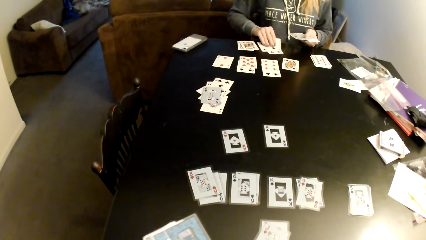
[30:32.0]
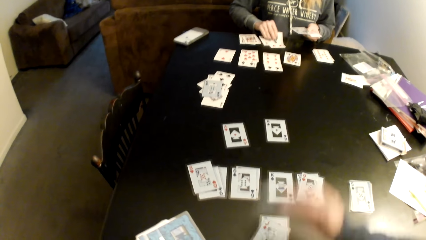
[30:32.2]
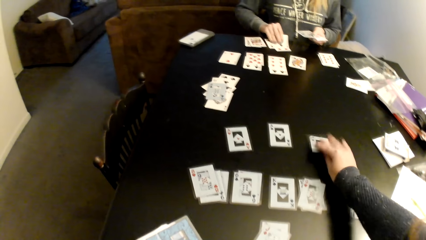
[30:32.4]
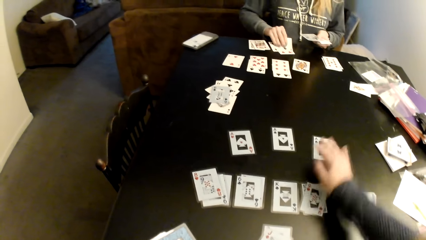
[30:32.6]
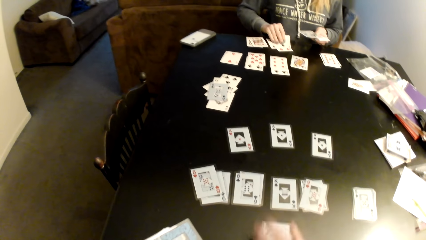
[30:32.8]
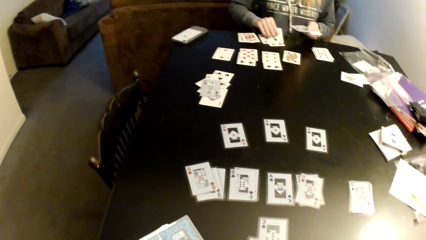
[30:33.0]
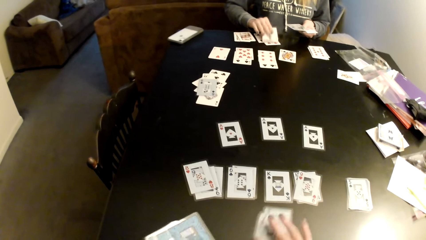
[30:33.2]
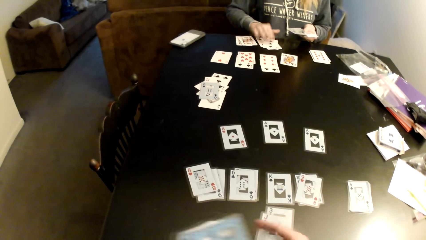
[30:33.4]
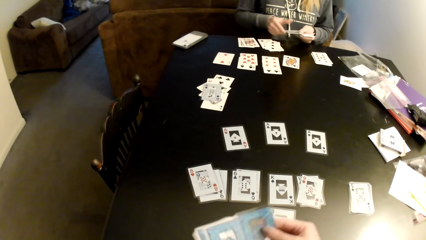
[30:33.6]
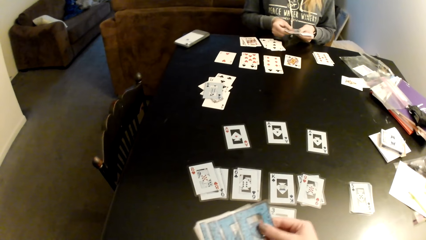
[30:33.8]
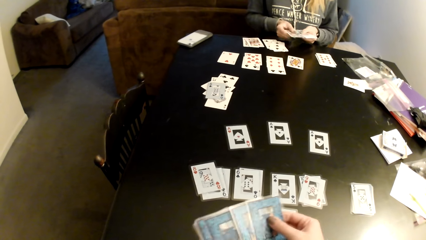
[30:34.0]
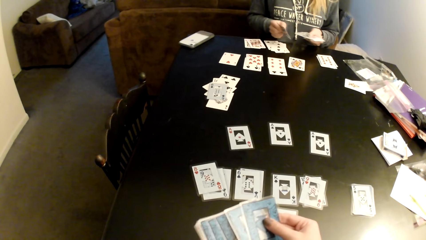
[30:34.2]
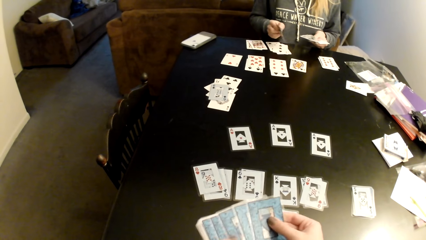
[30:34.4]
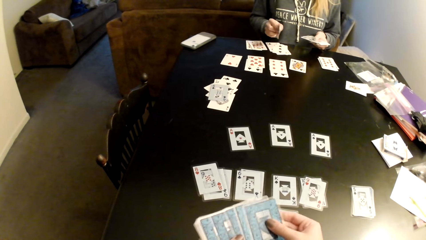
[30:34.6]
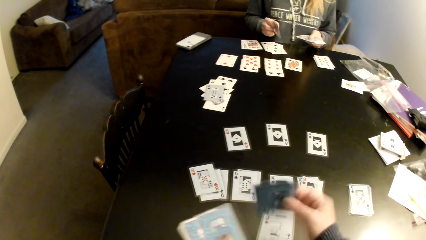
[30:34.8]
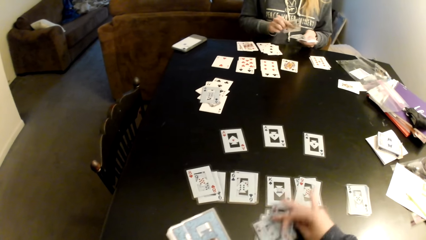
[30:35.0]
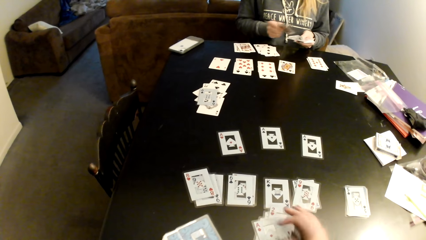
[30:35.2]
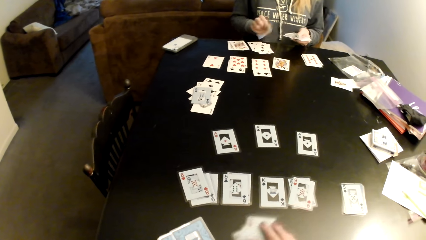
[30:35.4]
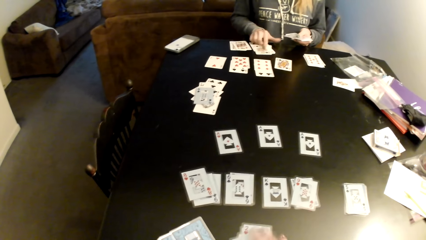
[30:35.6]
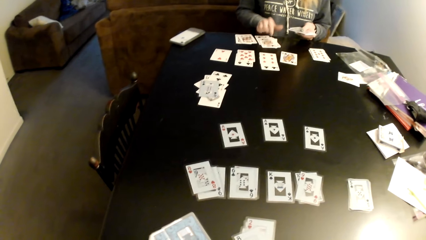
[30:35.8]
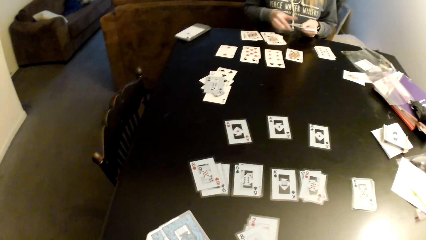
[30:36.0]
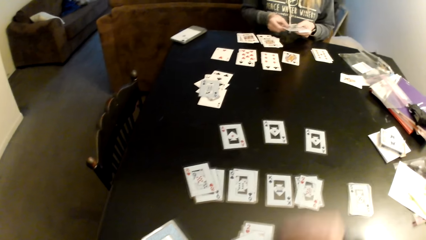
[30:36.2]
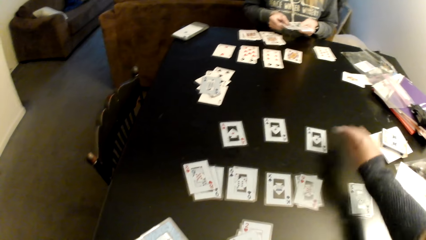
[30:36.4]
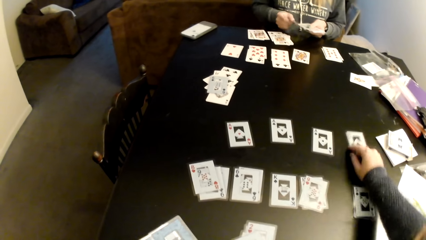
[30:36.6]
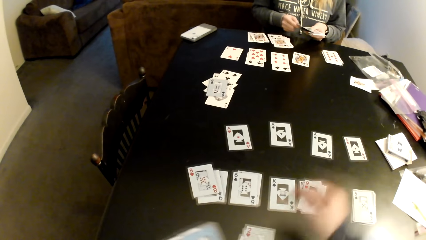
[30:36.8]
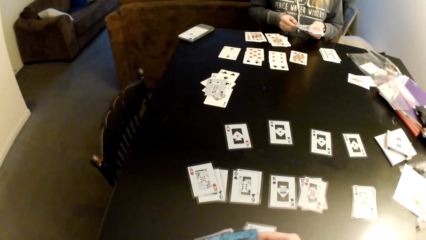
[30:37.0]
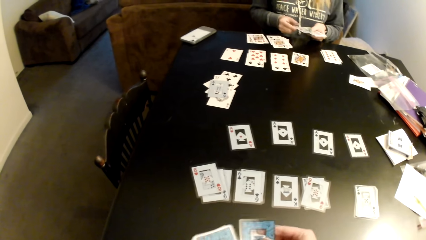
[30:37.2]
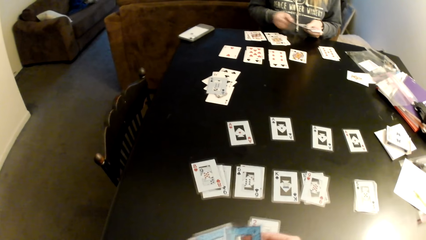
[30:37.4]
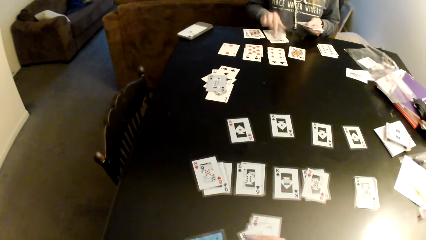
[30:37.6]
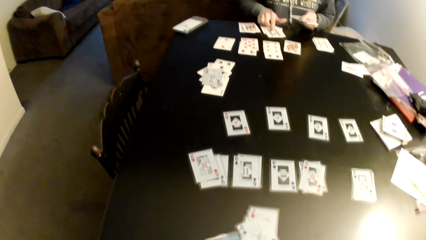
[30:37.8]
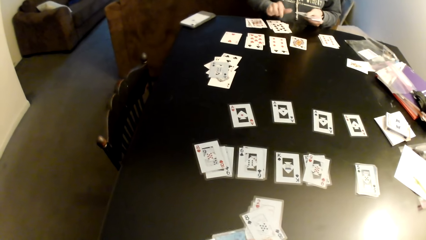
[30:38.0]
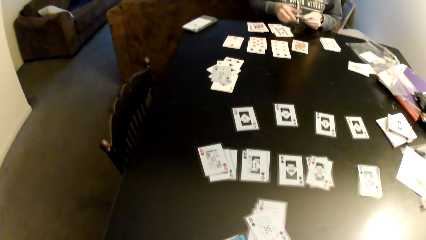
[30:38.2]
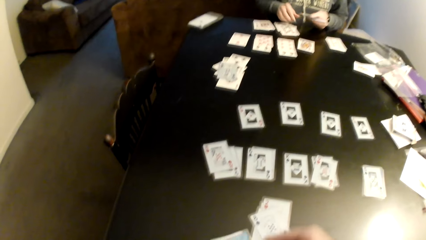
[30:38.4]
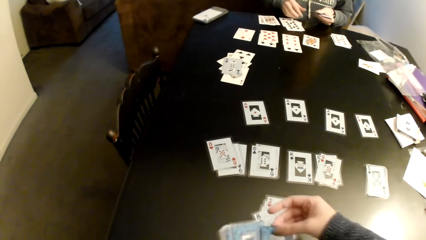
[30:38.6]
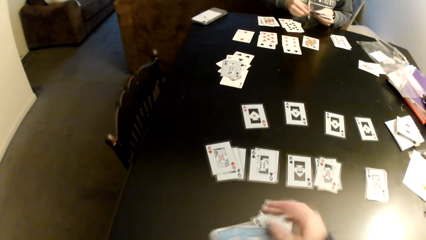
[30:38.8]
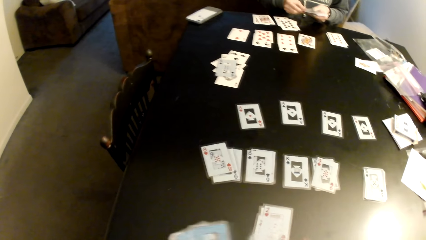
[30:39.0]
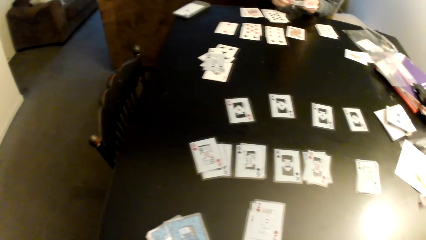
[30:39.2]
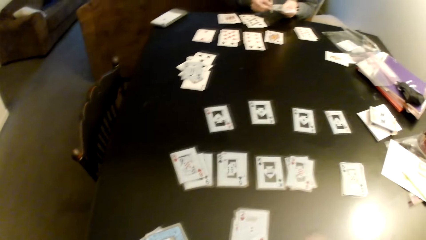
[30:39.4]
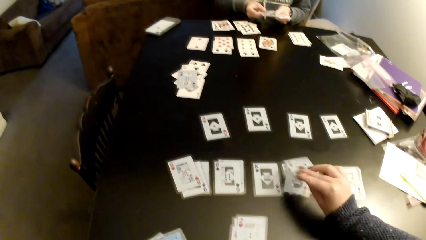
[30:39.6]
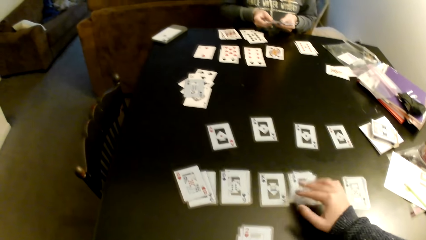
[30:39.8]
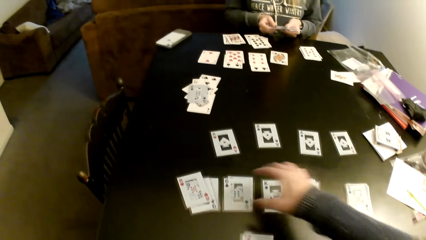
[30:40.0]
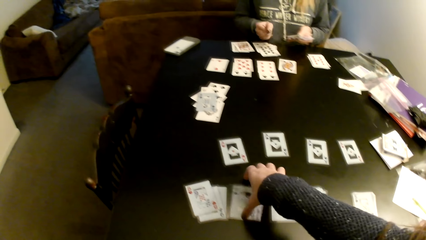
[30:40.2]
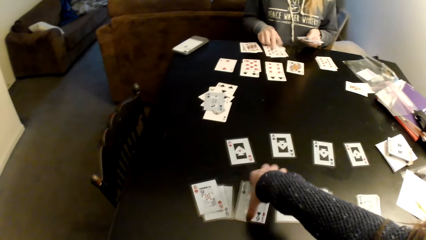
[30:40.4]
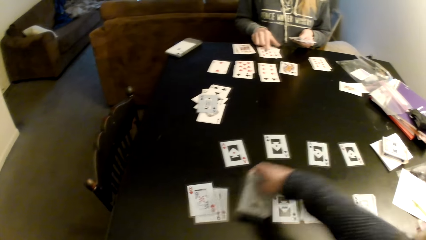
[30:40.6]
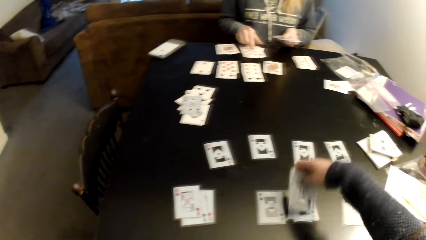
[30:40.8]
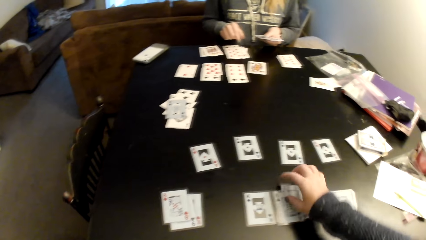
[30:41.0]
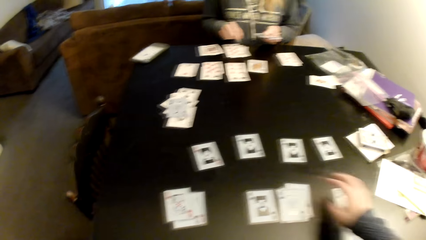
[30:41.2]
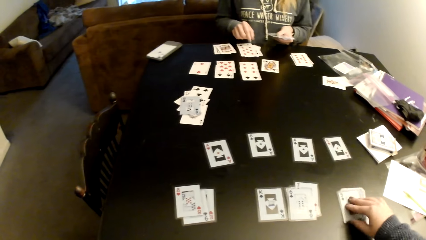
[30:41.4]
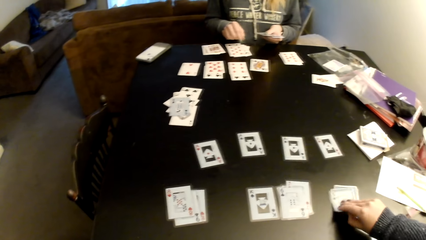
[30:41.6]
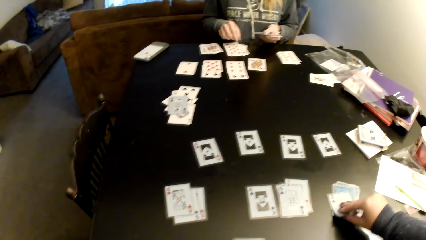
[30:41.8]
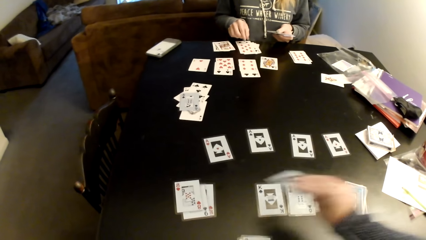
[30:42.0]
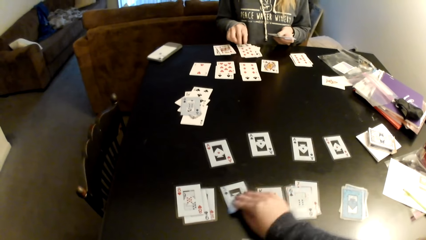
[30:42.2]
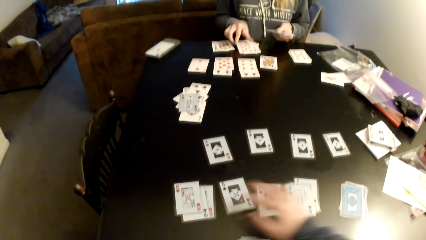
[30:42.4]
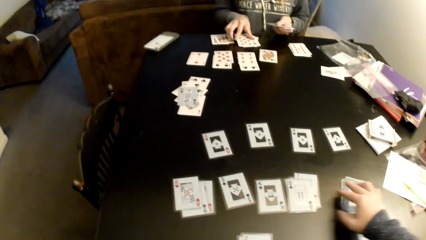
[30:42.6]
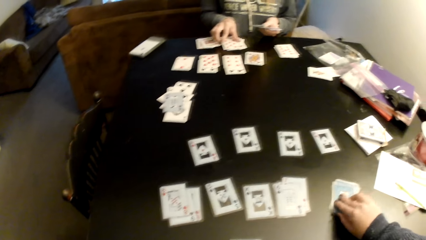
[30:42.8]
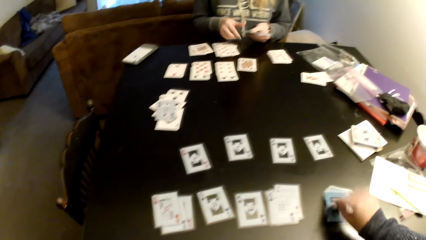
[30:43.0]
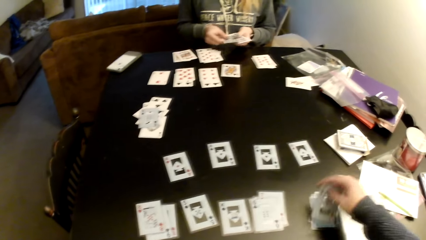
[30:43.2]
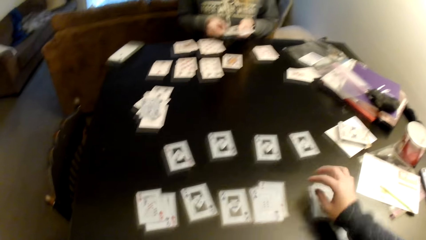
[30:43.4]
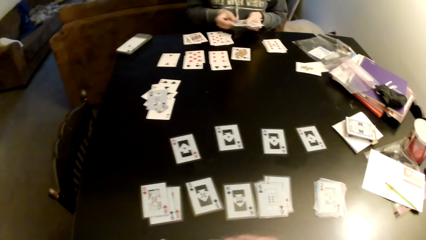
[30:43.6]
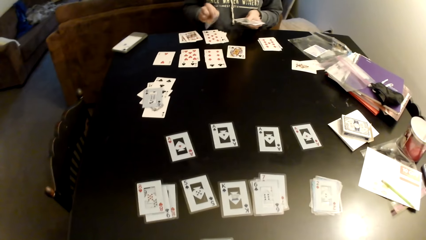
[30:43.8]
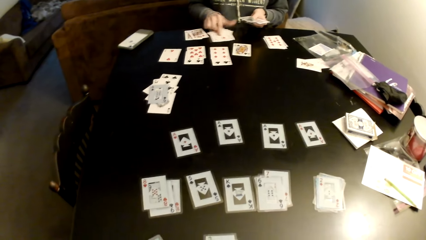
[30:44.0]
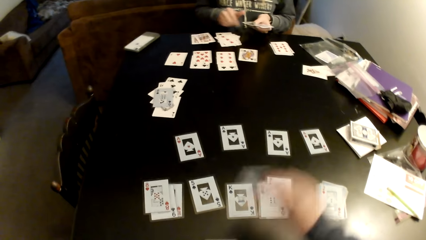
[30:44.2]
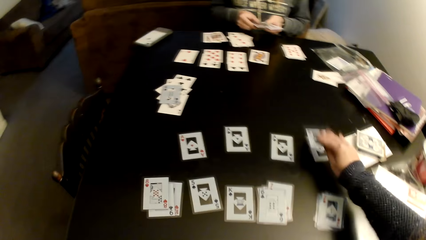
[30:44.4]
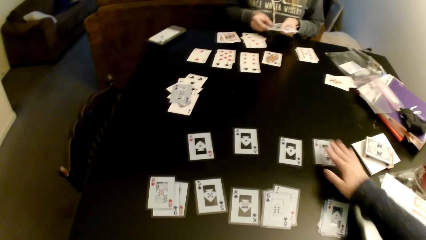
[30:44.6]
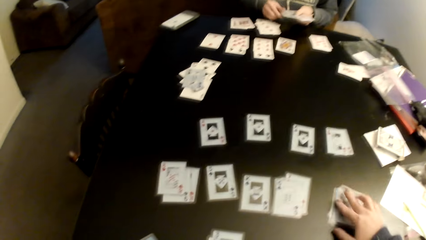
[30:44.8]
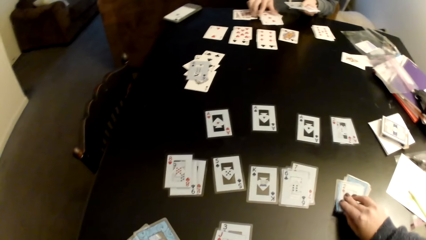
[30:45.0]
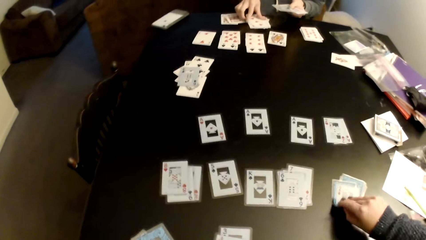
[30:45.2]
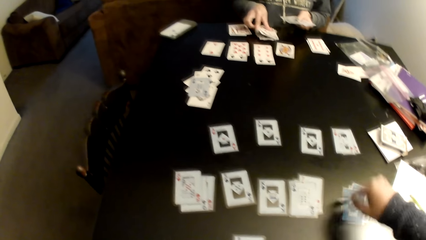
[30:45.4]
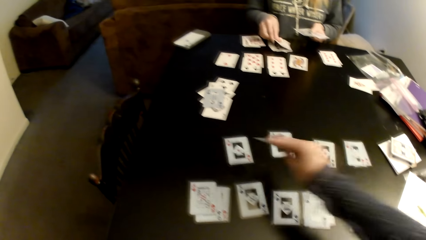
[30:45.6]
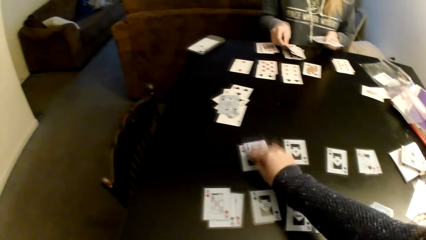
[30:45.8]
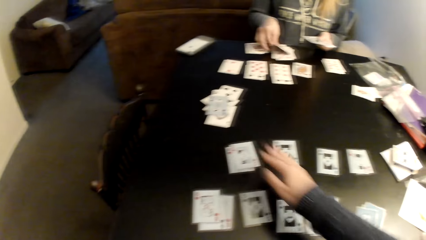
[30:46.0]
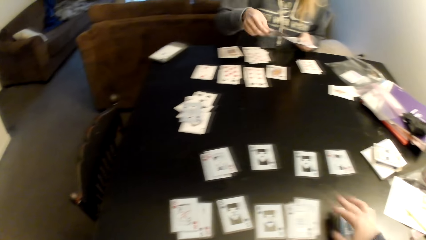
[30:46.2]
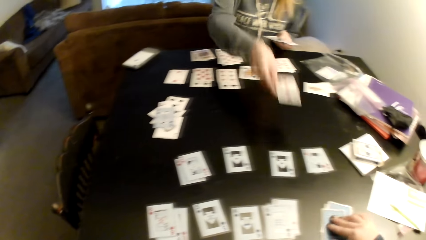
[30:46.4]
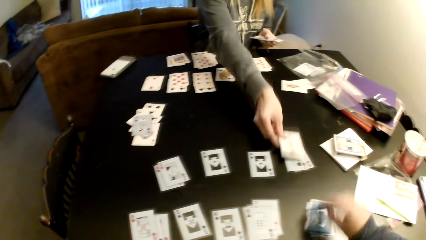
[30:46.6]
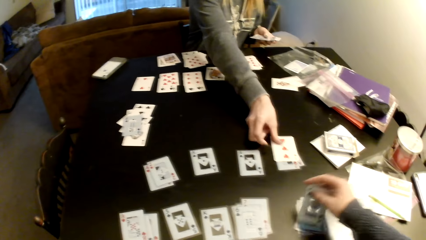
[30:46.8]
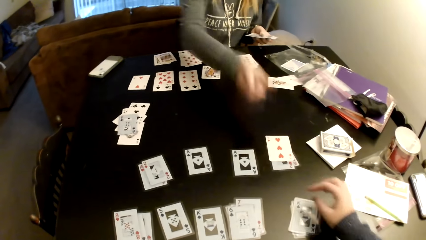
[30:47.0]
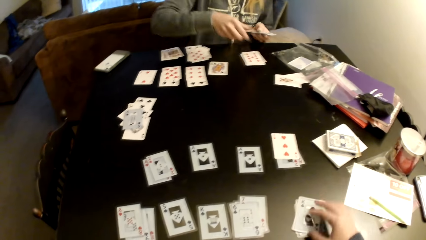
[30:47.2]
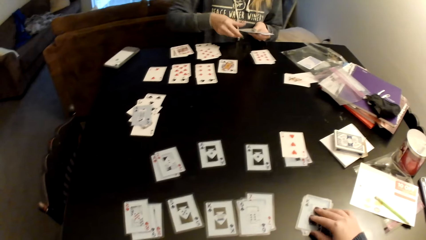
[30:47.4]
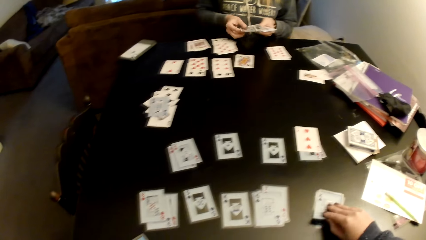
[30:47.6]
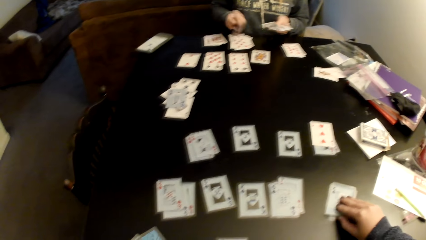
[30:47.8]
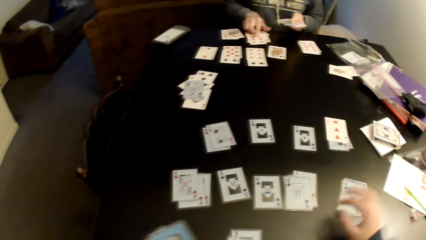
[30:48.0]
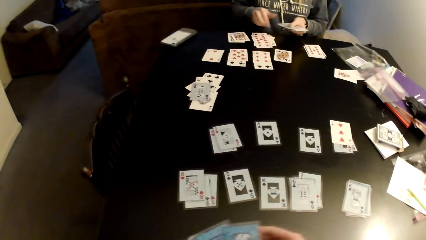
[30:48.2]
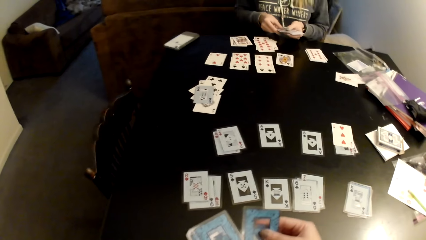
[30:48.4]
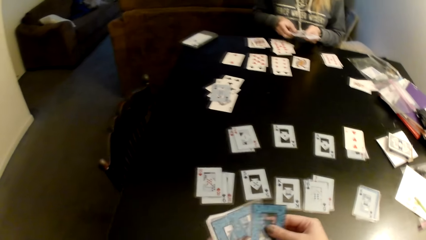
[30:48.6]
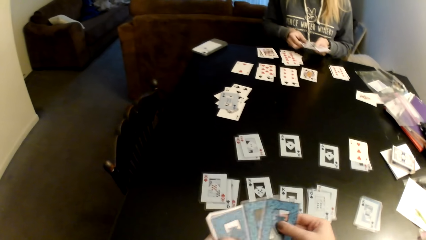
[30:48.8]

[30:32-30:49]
The camera wearer puts cards on the table. She counts cards. She puts cards on the table. She sorts cards on the table with her hands. She moves cards. She counts cards. She puts cards on the table. A lady puts down cards on the table. The camera wearer counts cards. She sorts cards on the table with her hands. She puts cards on the table. She piles the cards. She arranges the cards. The lady puts down cards on the table. The camera wearer moves cards on the table.
